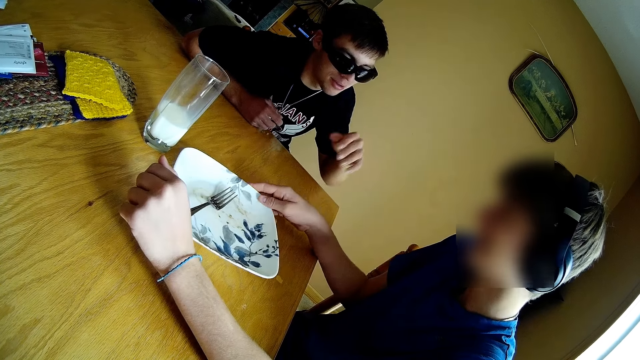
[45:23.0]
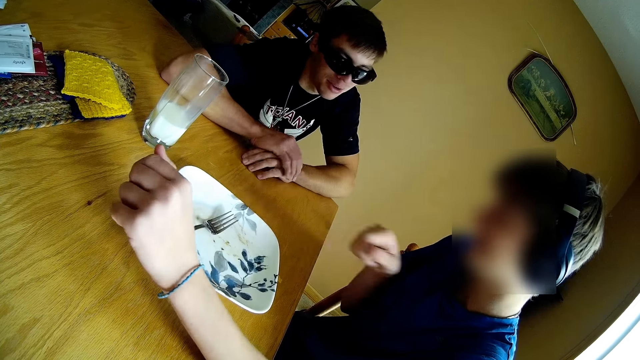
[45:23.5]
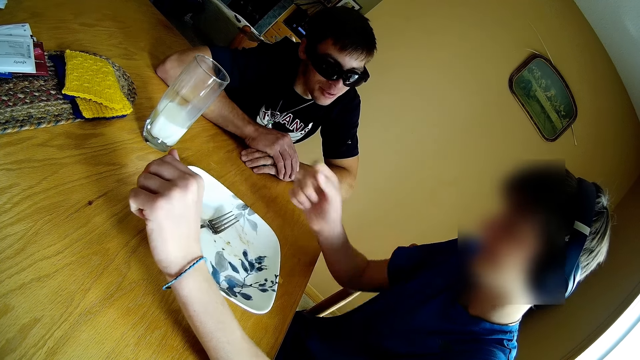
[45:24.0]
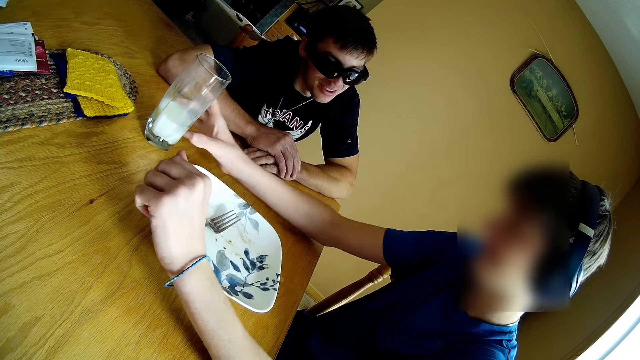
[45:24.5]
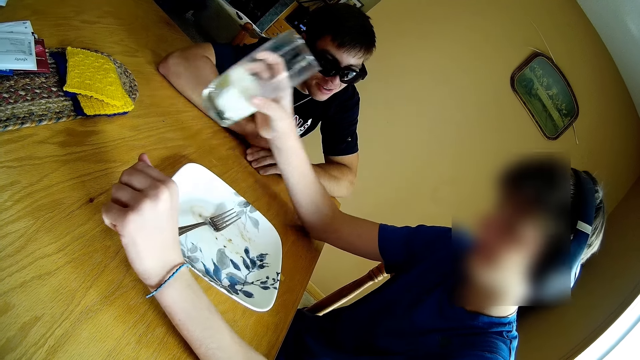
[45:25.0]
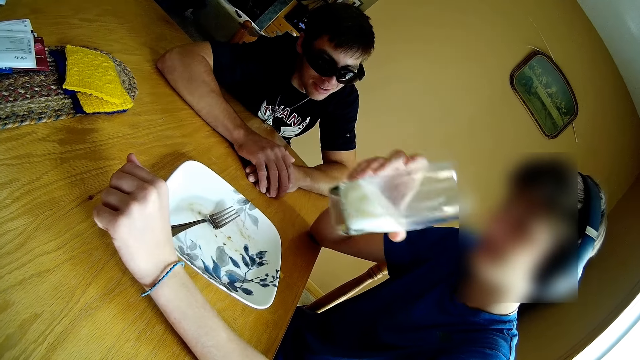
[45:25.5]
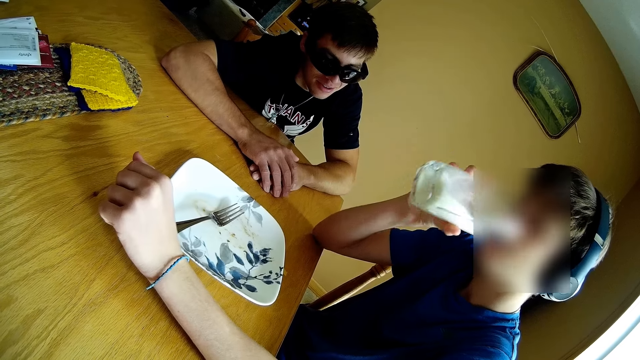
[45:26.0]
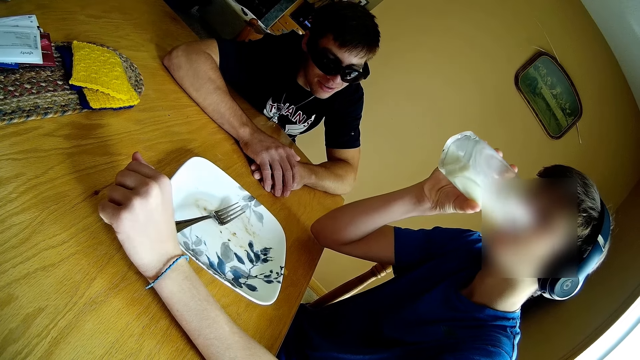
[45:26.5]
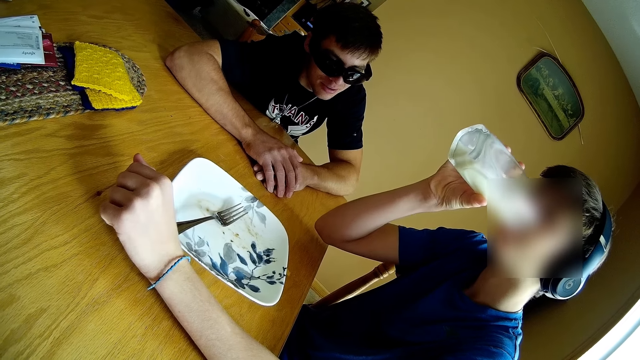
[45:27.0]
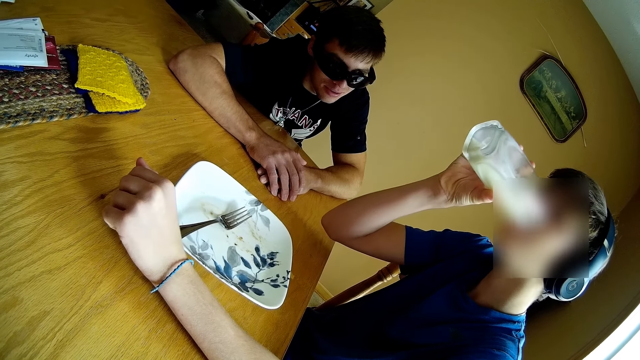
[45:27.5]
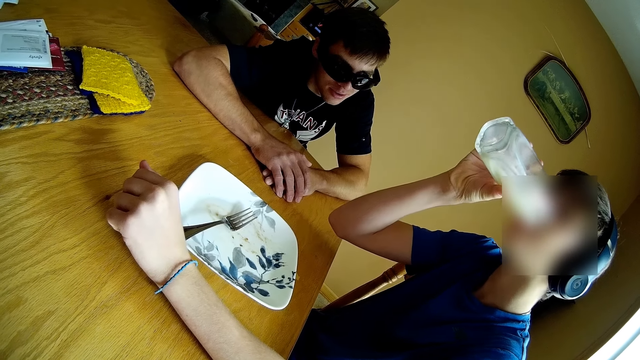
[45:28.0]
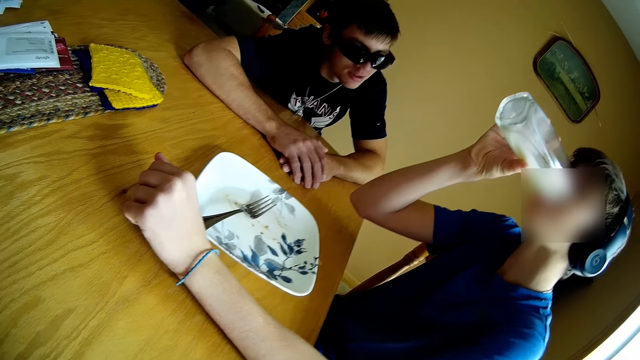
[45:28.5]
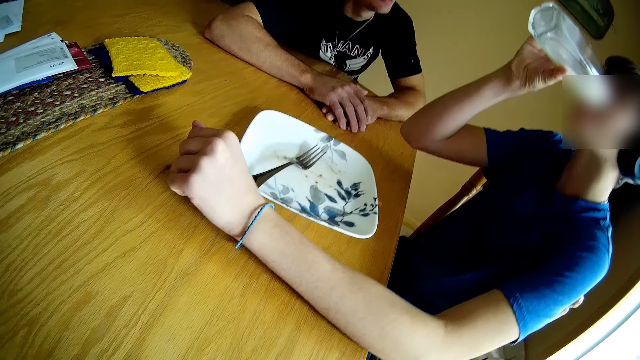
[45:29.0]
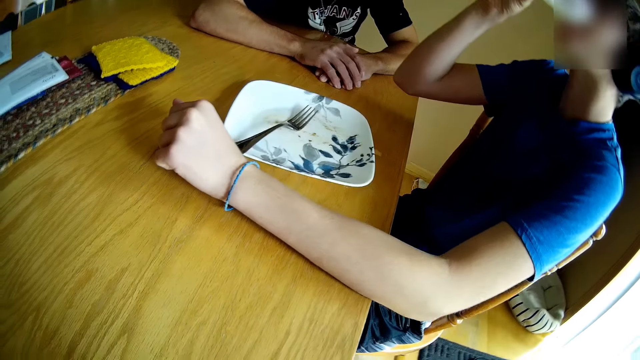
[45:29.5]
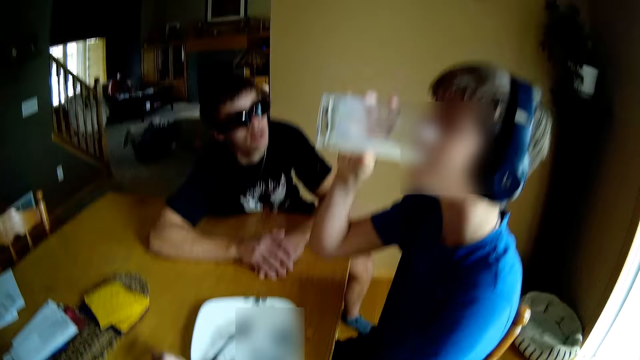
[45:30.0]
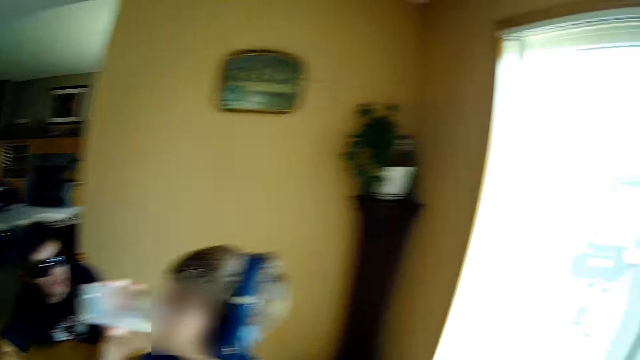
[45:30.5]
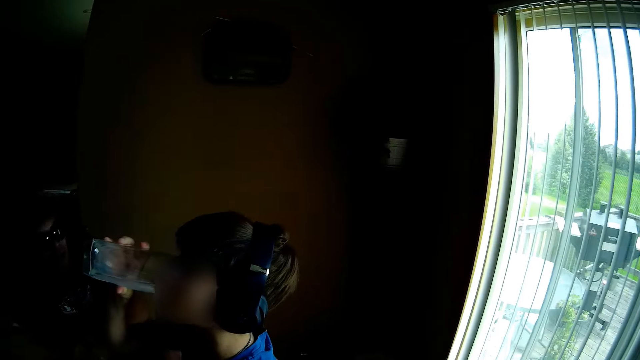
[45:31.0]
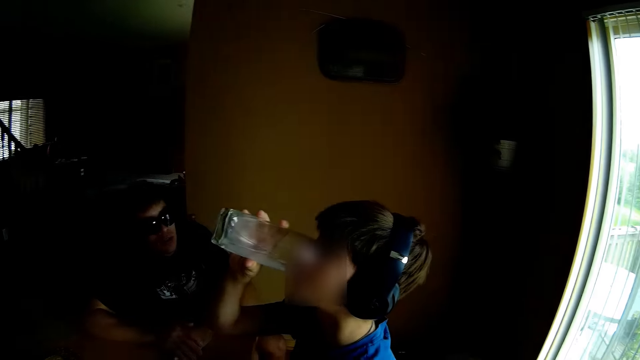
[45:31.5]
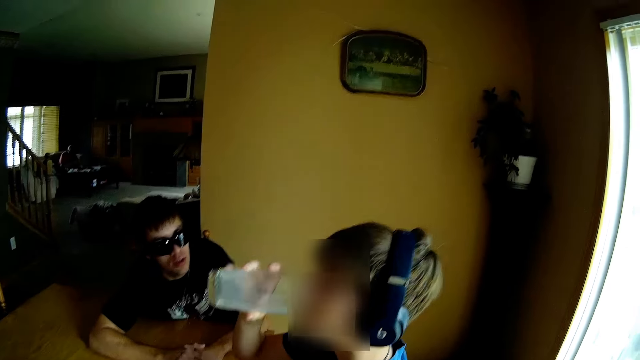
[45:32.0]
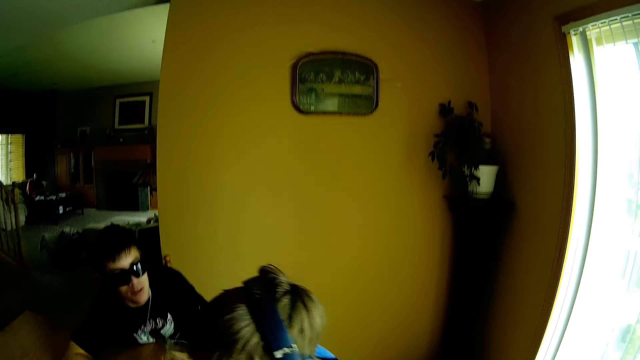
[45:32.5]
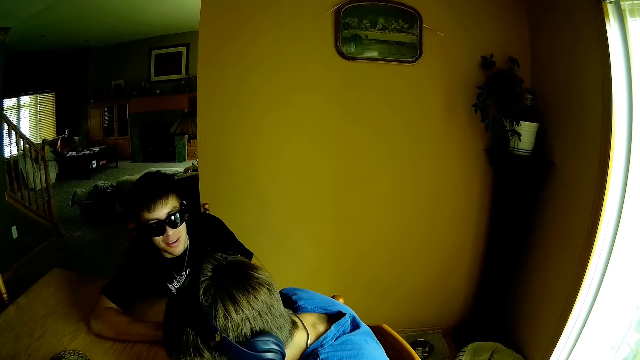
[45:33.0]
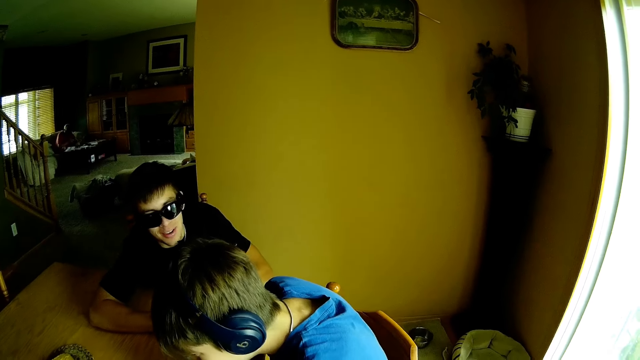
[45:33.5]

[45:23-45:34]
The camera wearer looks around.

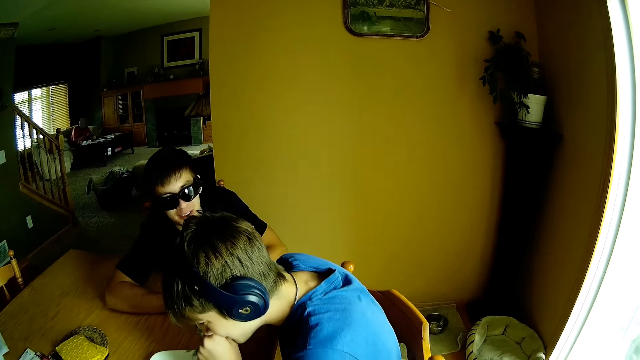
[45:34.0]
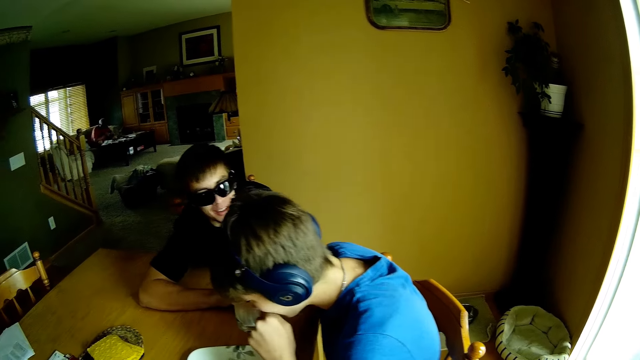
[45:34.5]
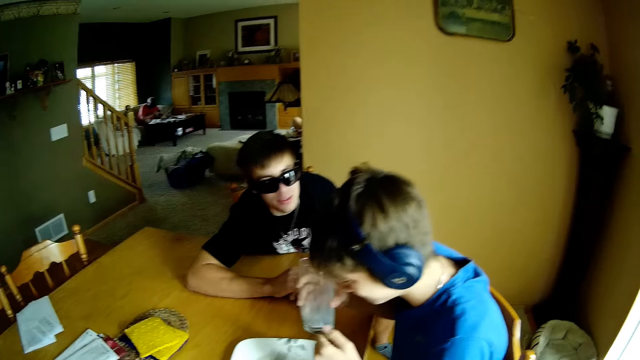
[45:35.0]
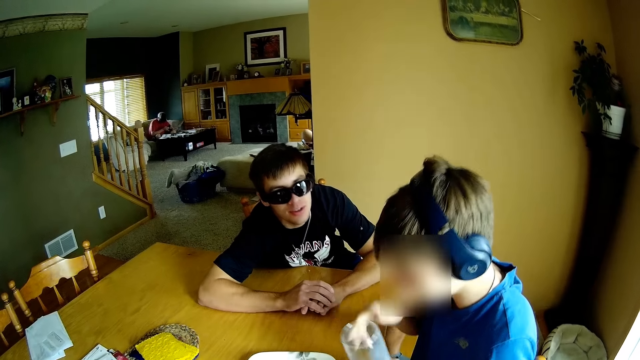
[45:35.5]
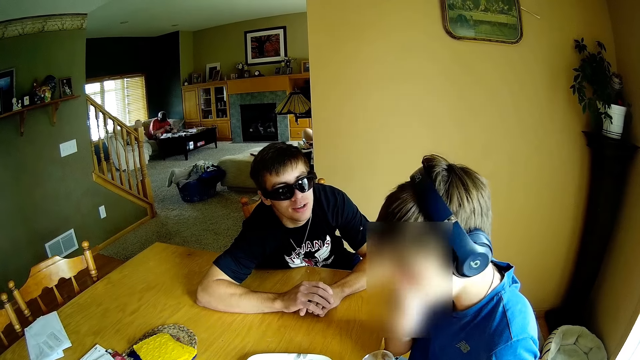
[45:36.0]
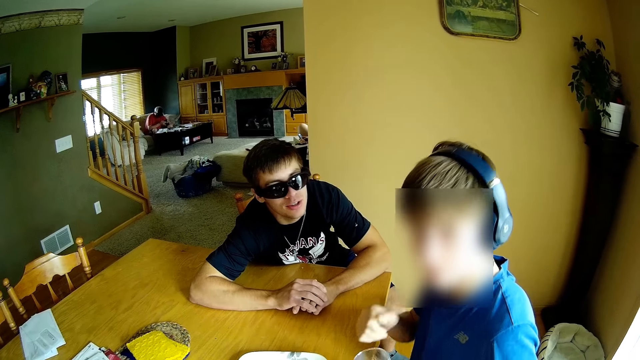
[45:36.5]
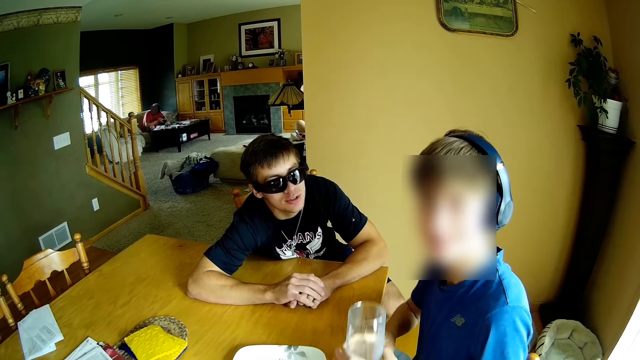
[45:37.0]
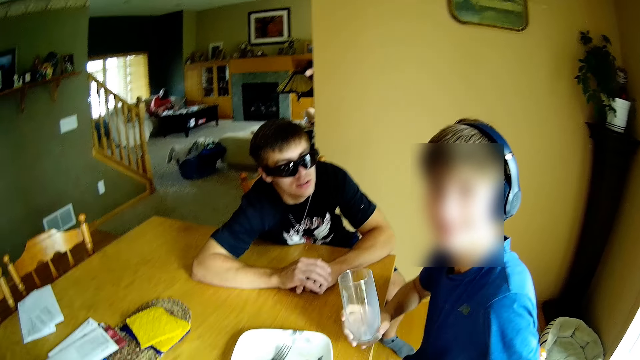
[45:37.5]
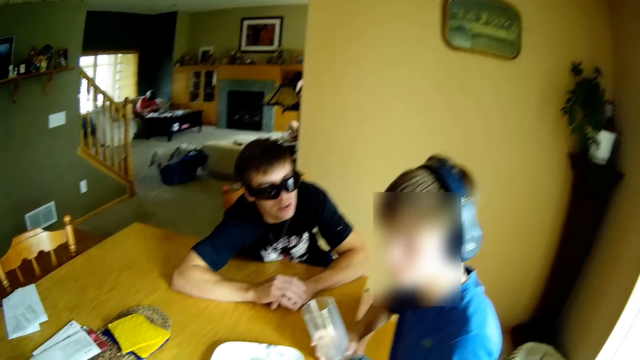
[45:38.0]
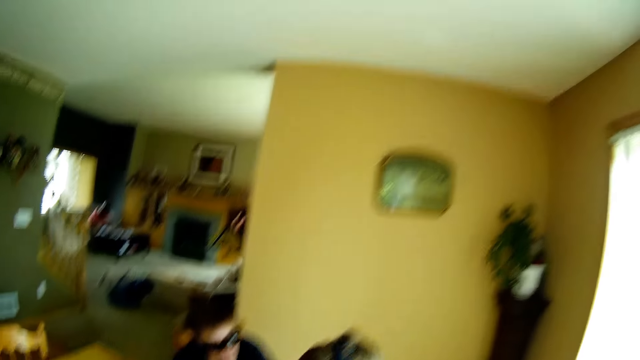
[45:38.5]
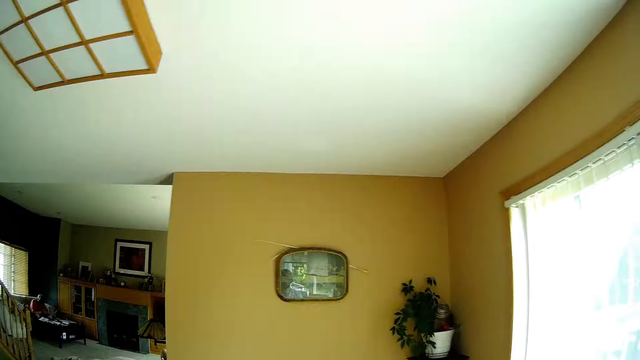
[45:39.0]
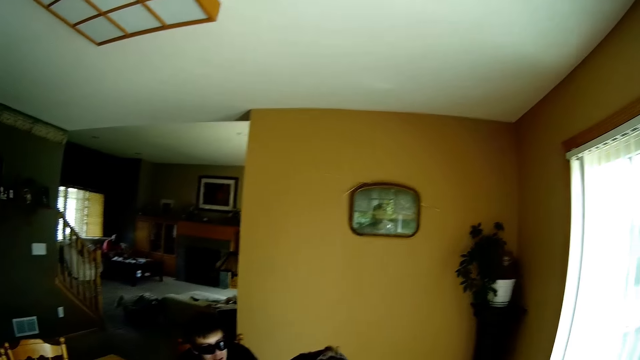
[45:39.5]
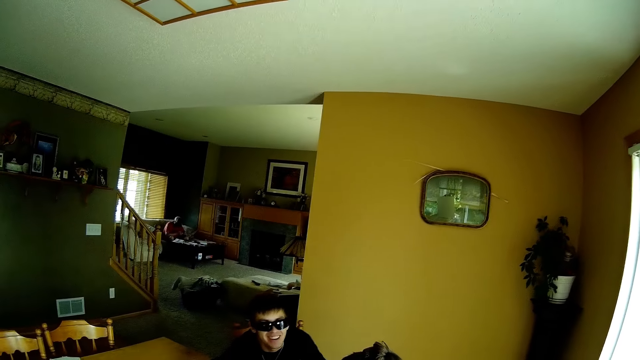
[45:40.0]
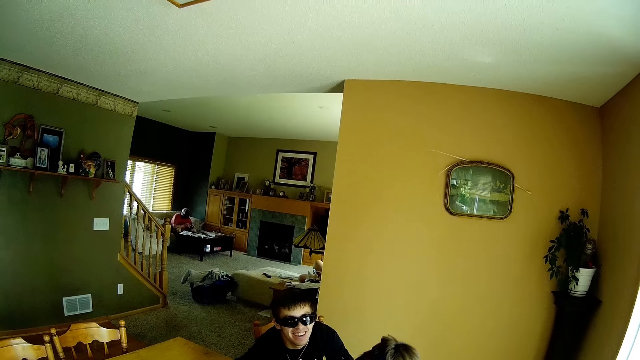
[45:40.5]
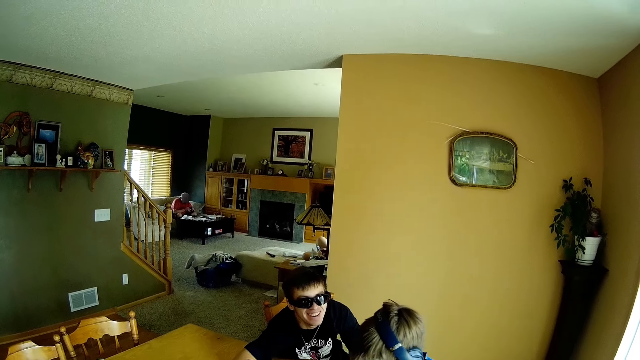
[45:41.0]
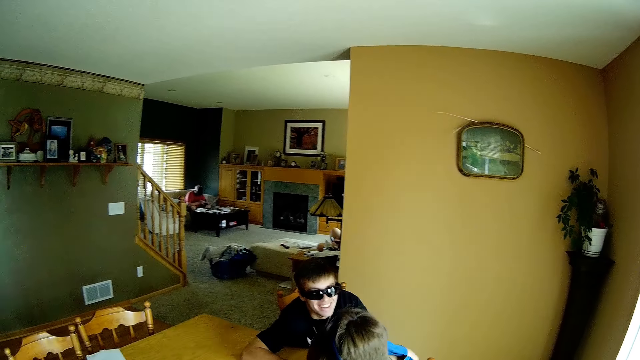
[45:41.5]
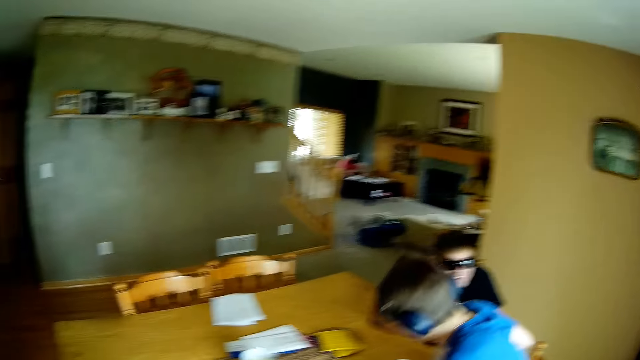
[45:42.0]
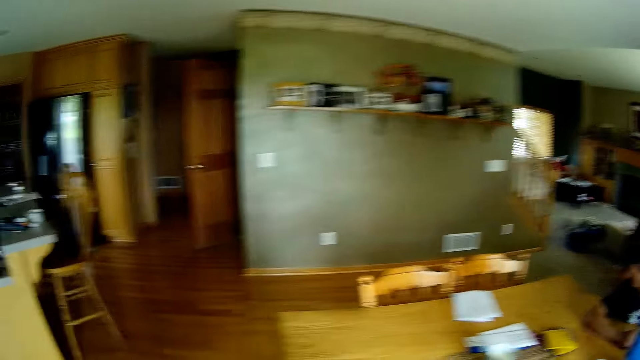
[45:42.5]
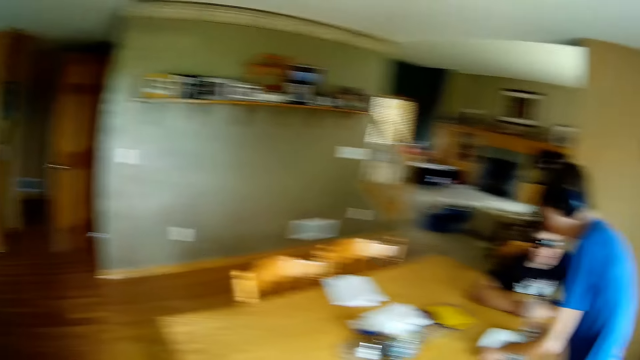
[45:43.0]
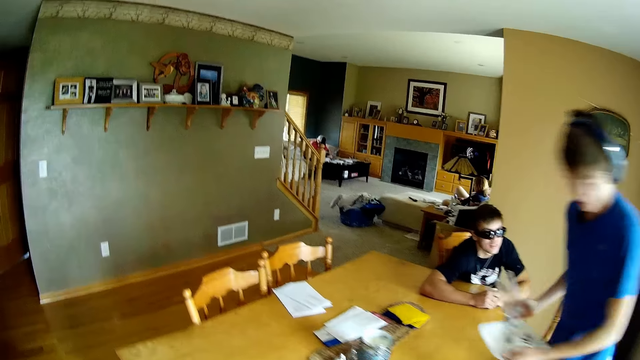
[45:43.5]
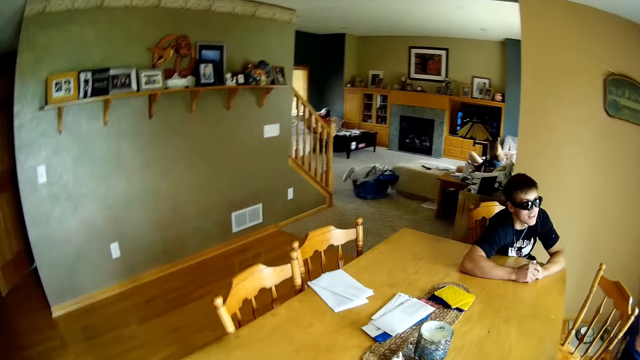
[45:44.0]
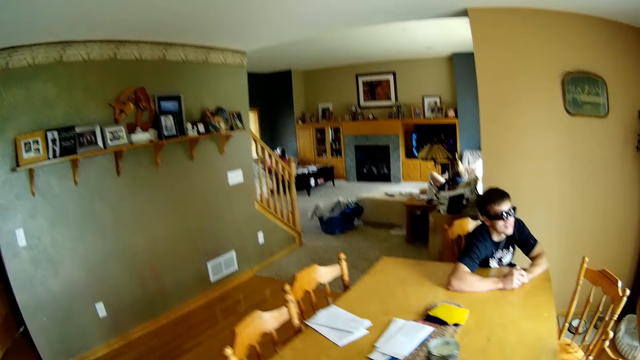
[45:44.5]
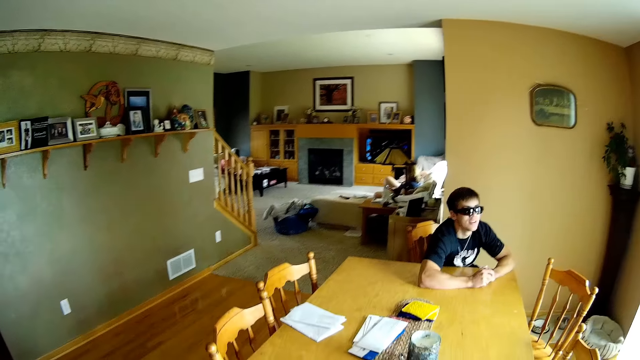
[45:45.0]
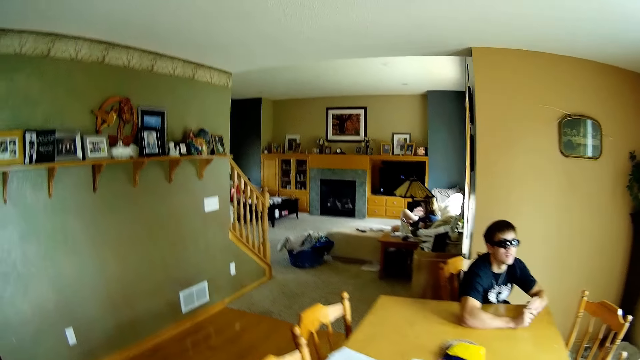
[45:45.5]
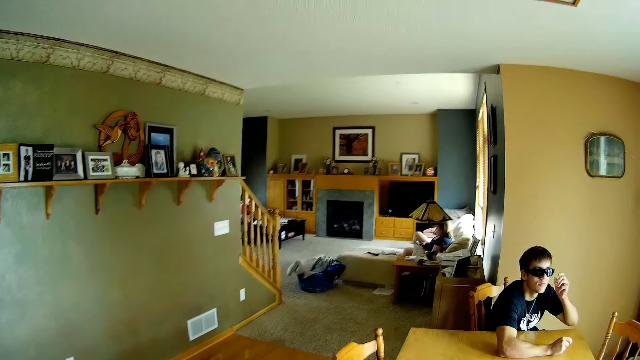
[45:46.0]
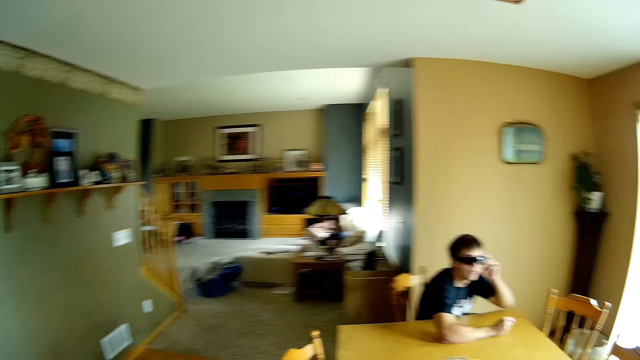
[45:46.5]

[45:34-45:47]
The camera wearer interacts with a teen. They look around. They walk in the room.
